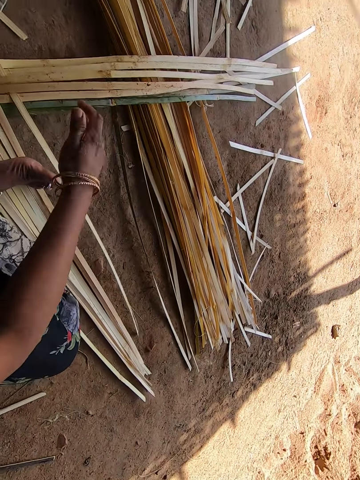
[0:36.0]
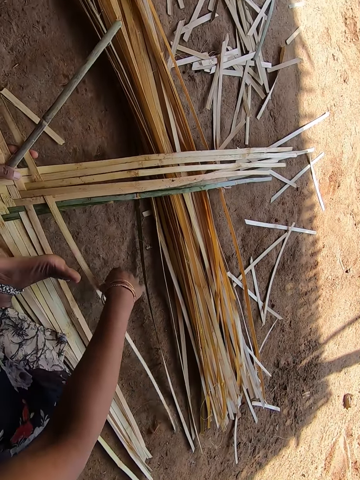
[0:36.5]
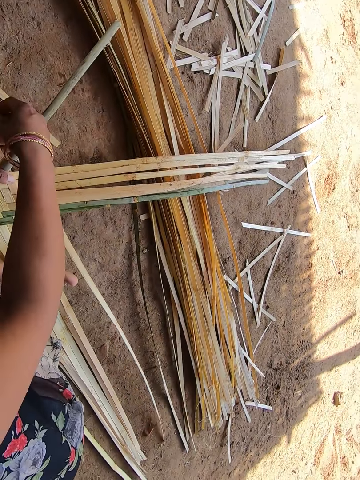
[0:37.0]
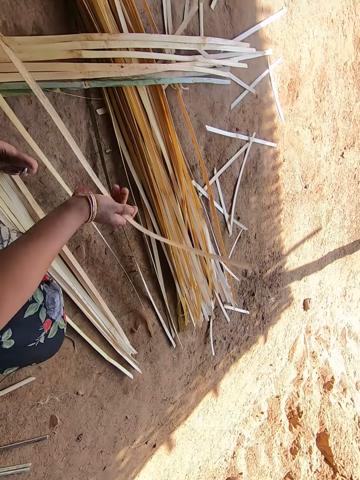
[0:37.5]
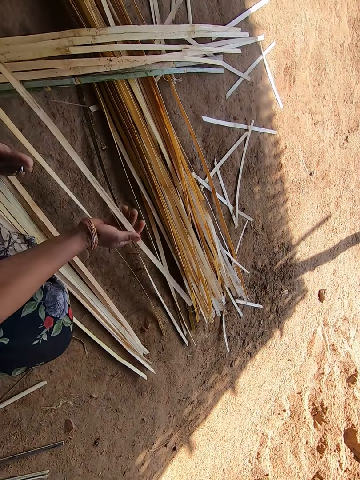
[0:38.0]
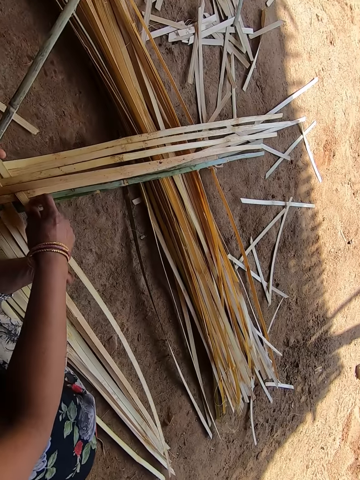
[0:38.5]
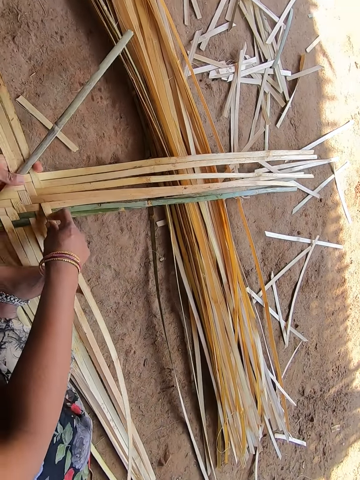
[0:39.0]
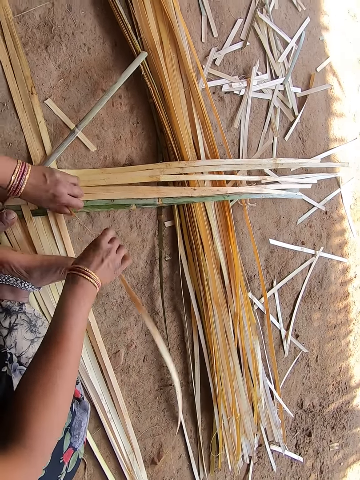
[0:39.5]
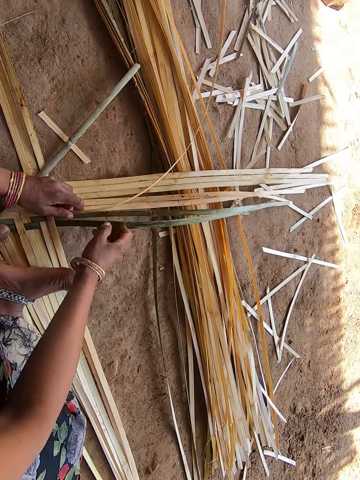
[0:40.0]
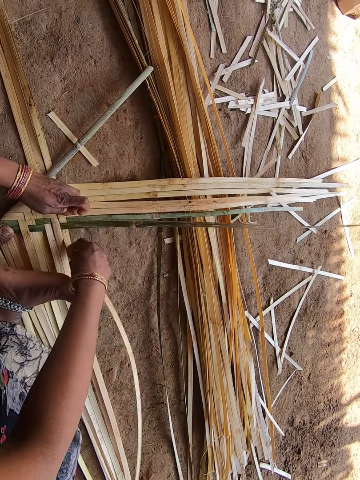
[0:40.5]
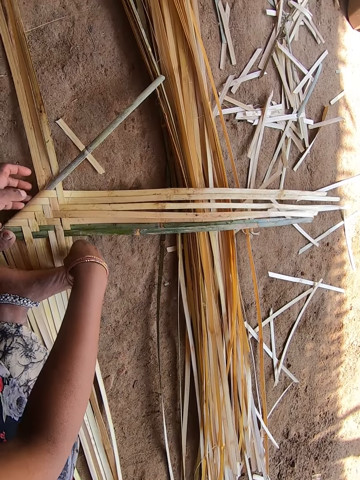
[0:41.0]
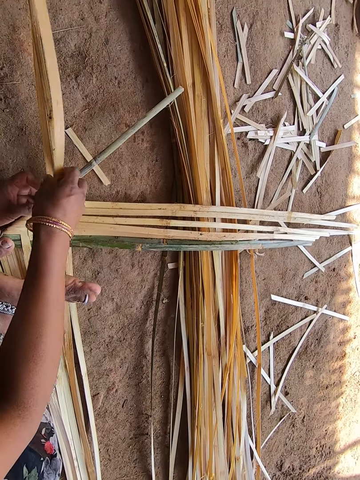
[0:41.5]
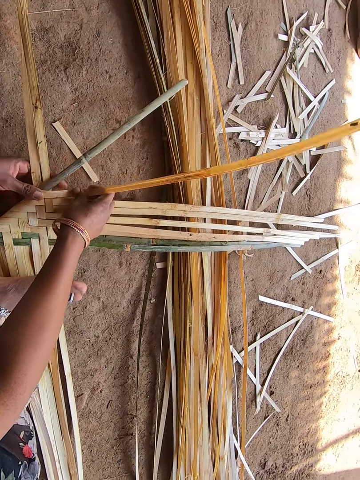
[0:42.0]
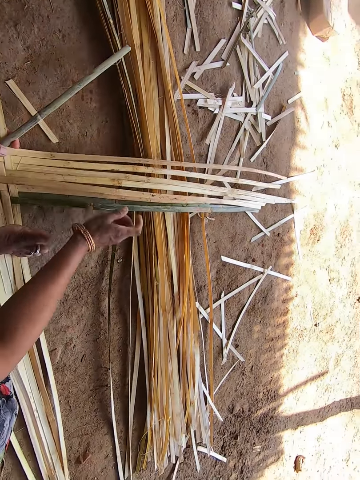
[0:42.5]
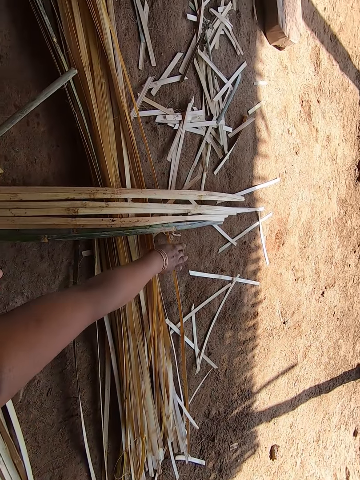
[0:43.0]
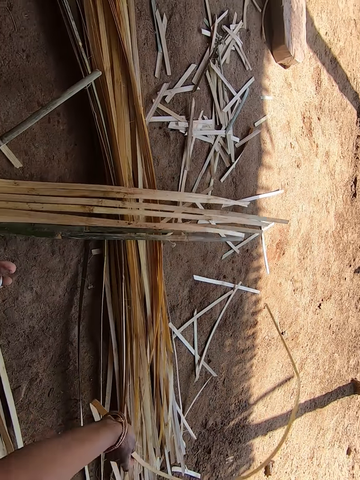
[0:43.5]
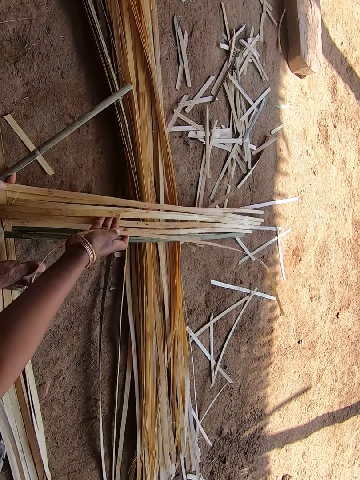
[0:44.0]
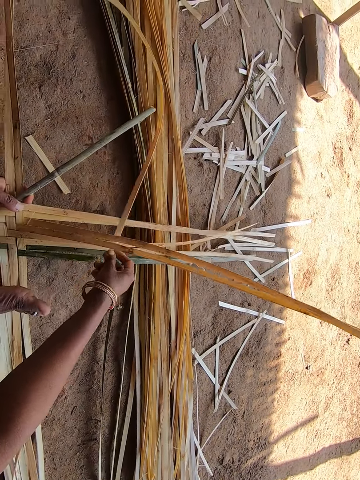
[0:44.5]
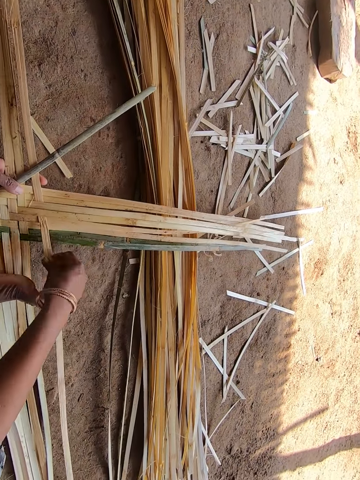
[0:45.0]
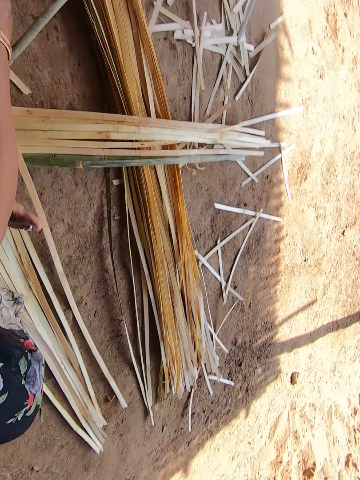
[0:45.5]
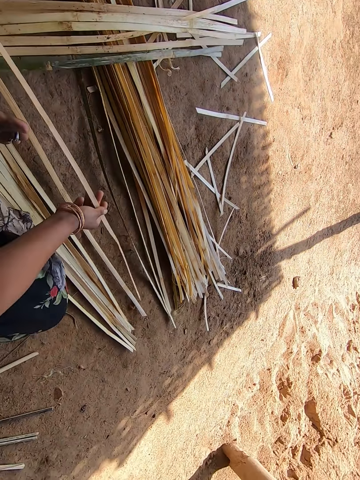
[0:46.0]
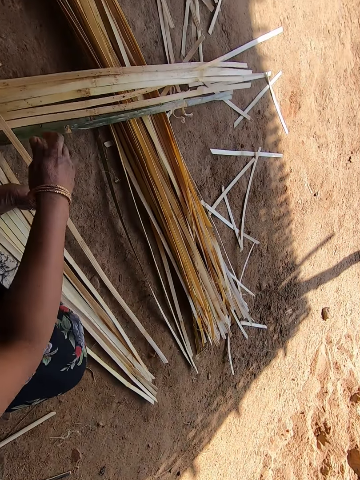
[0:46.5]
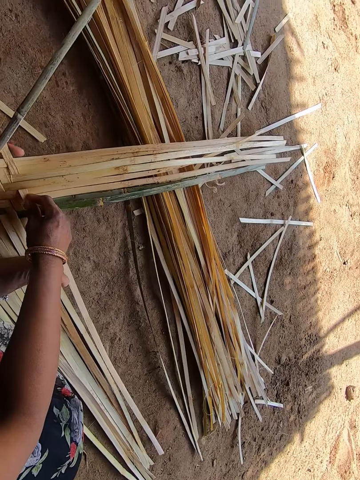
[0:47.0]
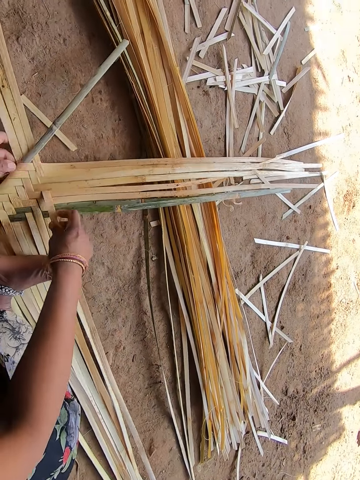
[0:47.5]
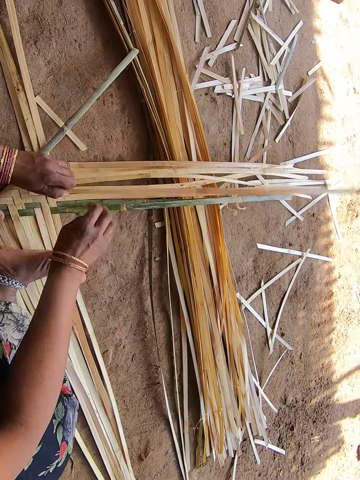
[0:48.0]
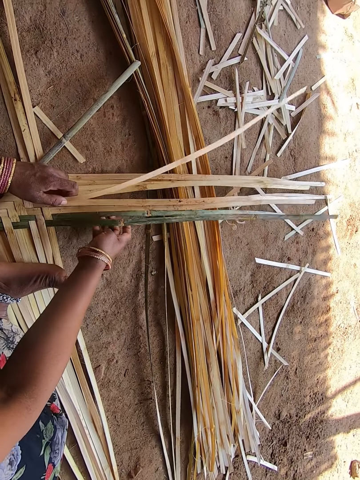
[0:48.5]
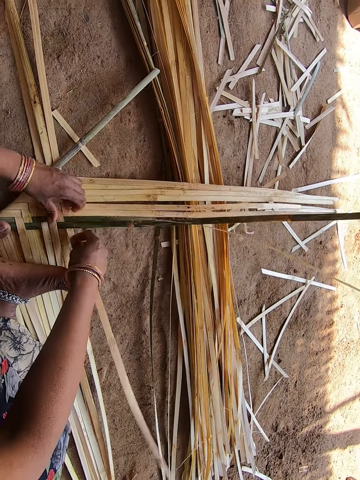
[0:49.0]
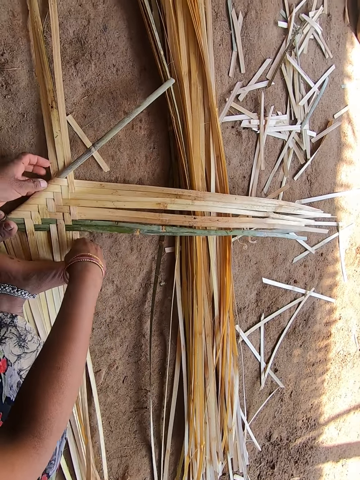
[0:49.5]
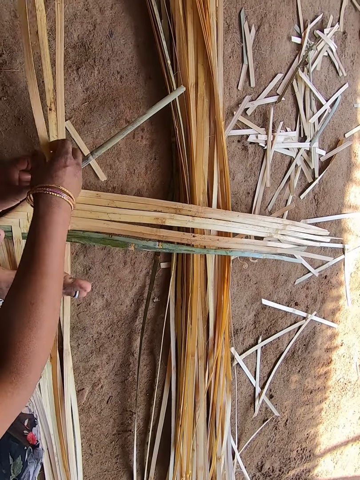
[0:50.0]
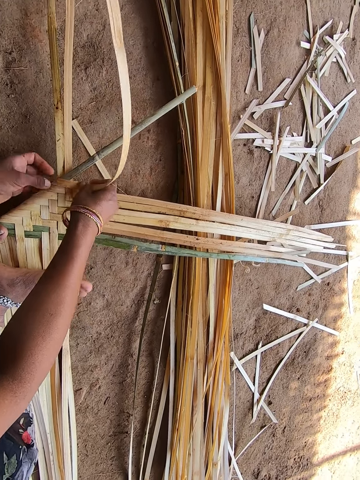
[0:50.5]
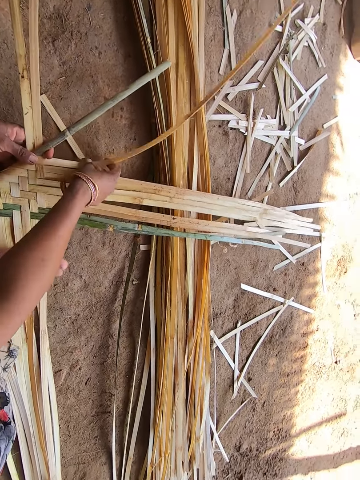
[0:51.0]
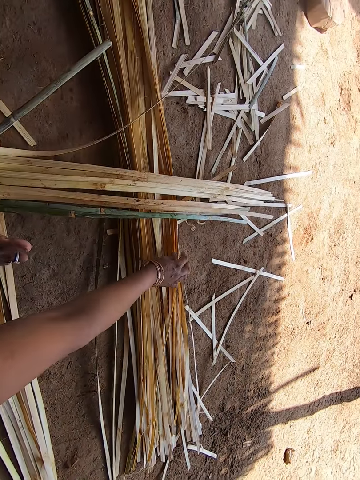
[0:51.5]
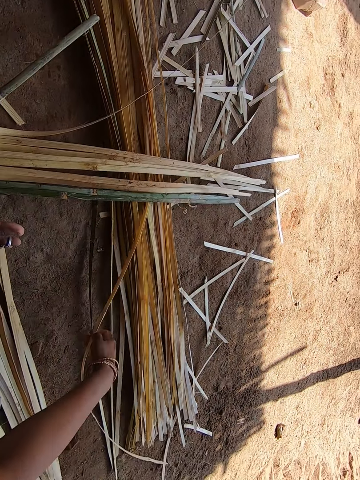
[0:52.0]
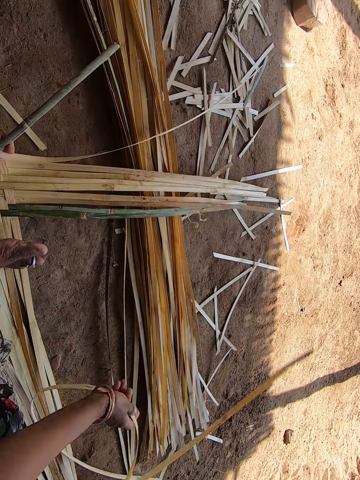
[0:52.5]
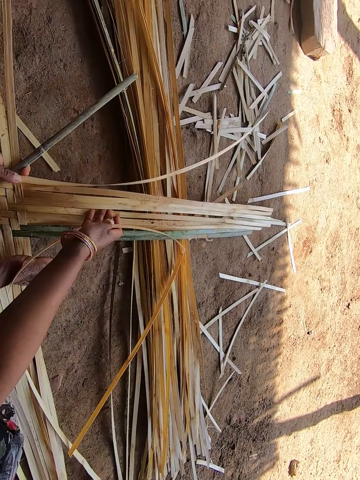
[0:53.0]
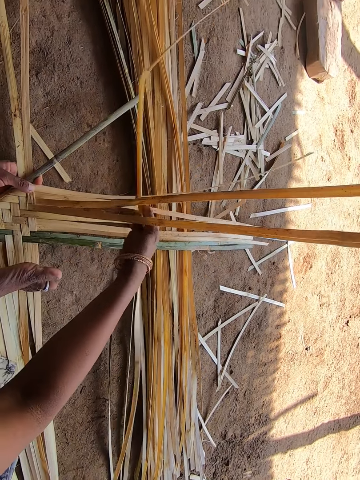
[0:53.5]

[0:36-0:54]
The camera wearer weaves the wooden splints. They pick up the wooden splint. They fix the wooden splint on the weaved wooden splints. They weave the wooden splints. They pick up the wooden splint.

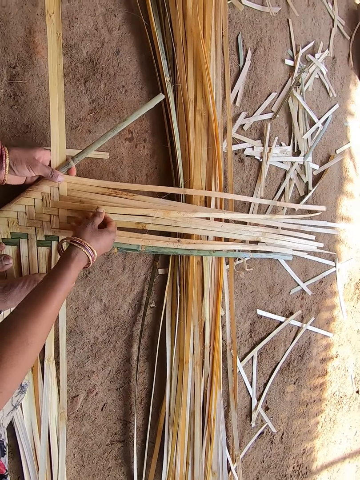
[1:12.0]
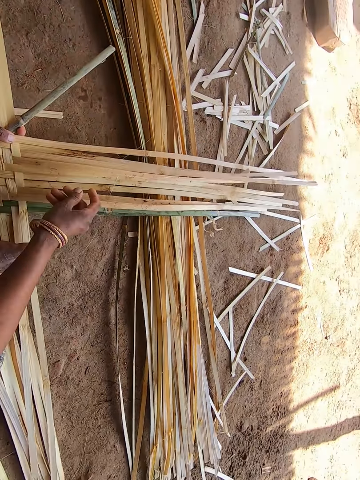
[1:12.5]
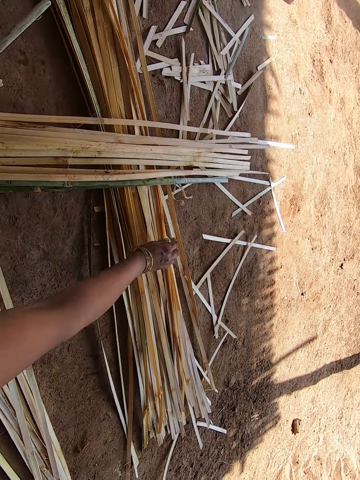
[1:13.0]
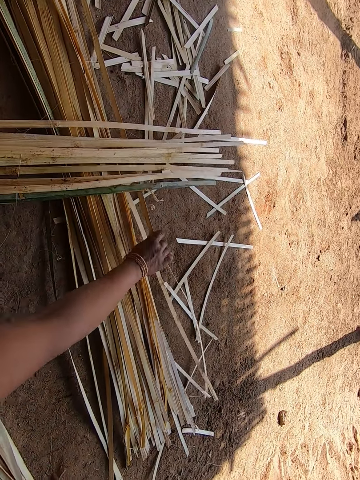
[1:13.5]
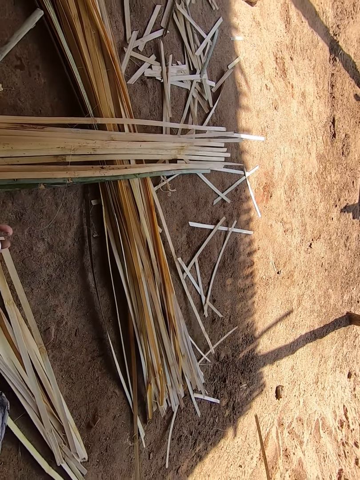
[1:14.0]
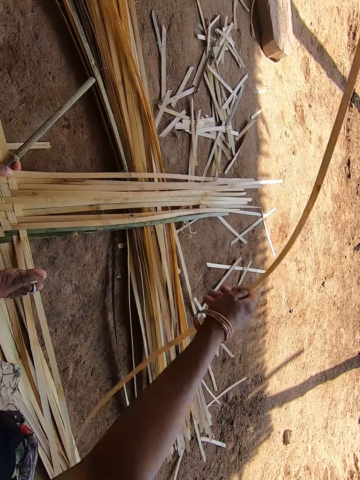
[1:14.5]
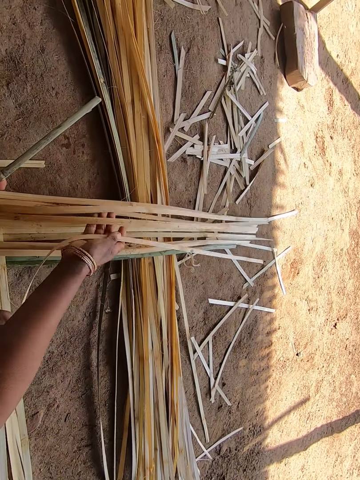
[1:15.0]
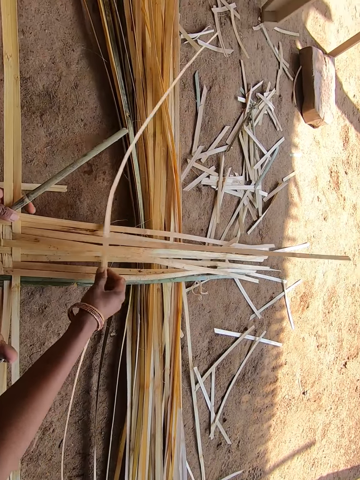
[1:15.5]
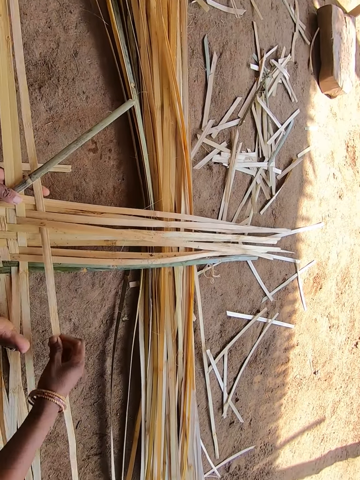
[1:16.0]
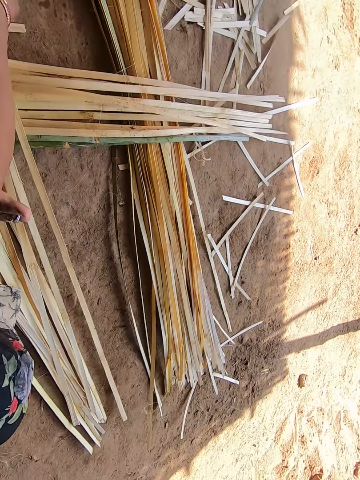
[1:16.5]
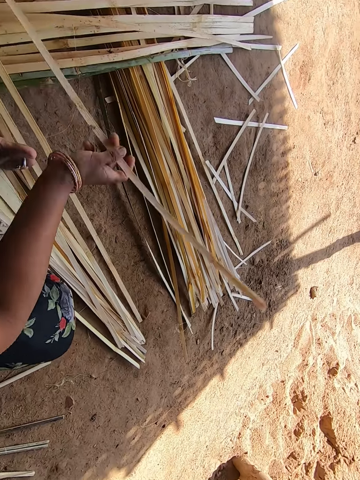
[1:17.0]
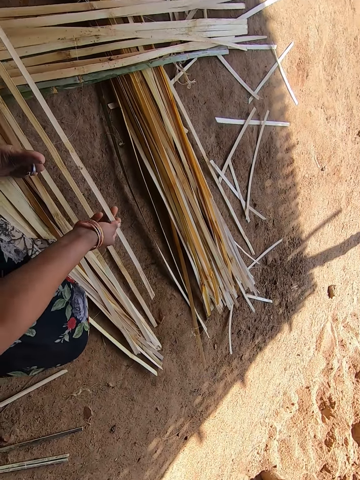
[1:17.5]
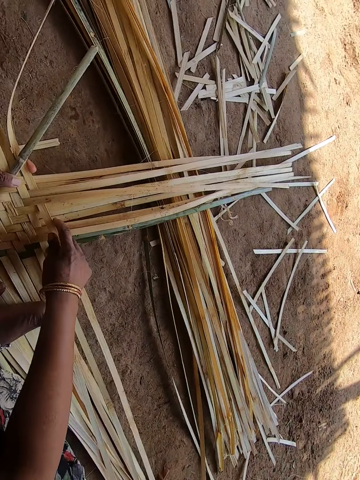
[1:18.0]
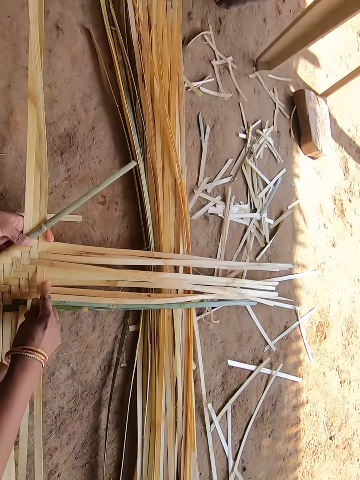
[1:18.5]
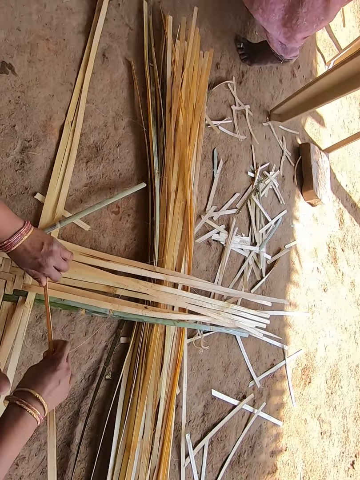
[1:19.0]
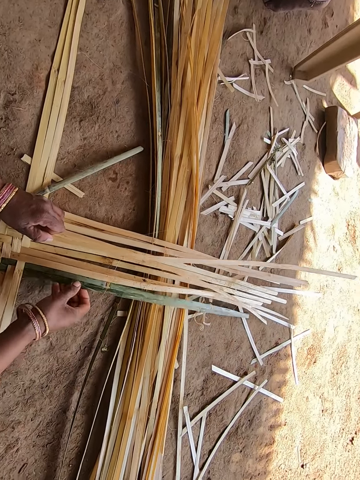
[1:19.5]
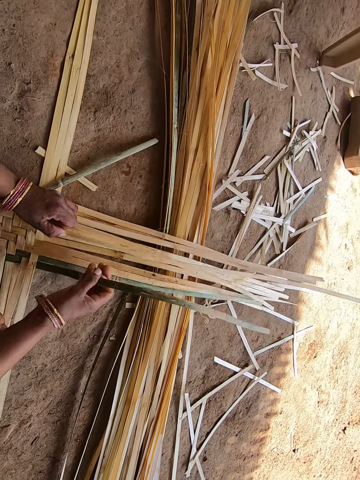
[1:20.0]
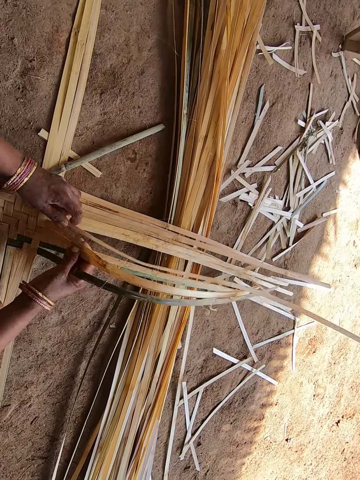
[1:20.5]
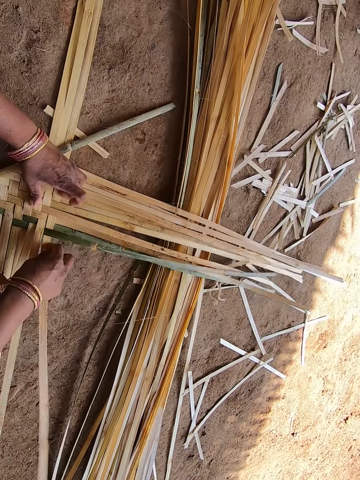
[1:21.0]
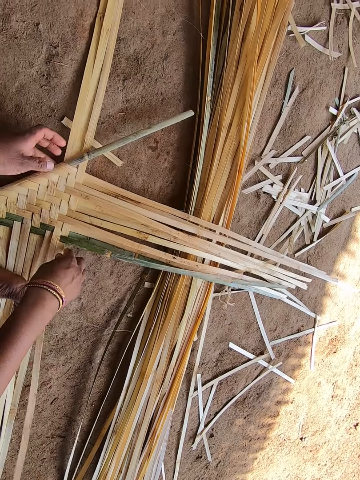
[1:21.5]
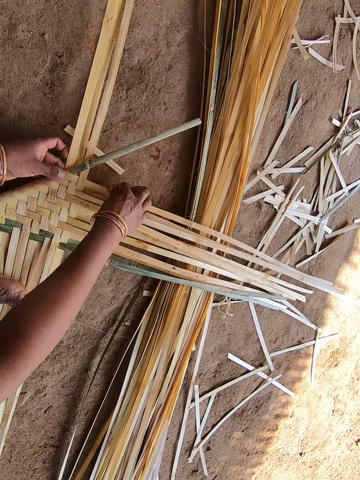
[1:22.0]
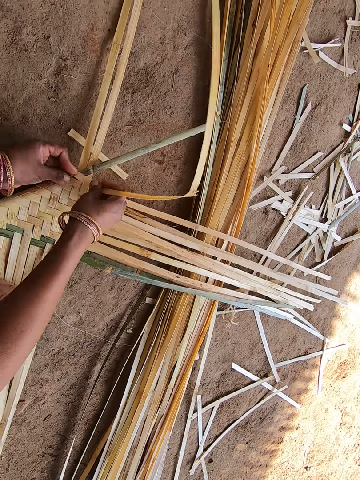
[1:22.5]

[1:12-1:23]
The camera wearer picks up the wooden splint. They fix the wooden splint on the weaved wooden splints. They weave the wooden splints.
